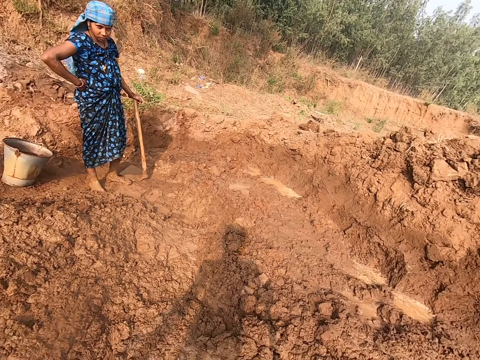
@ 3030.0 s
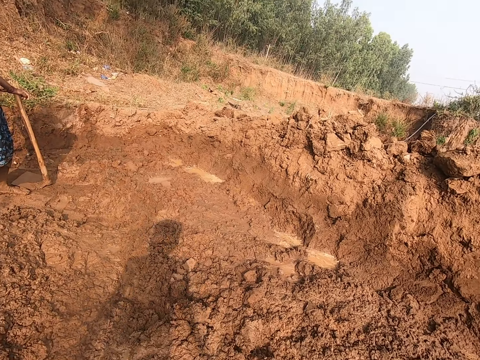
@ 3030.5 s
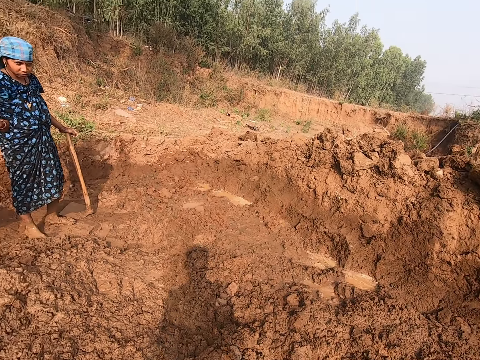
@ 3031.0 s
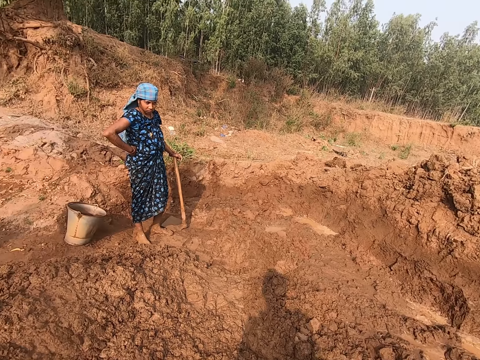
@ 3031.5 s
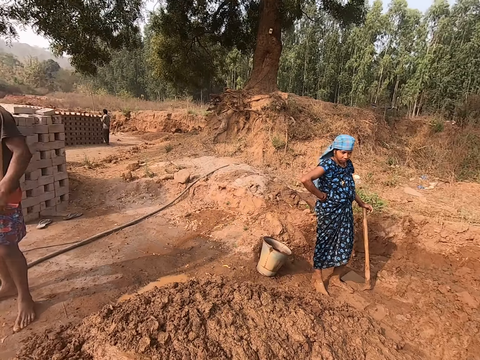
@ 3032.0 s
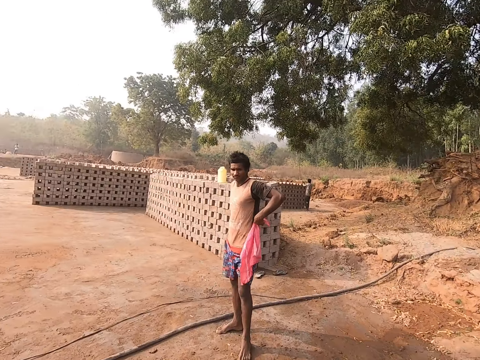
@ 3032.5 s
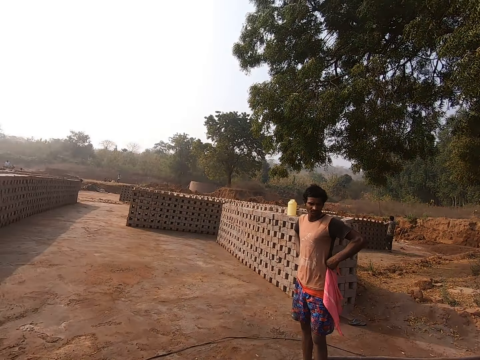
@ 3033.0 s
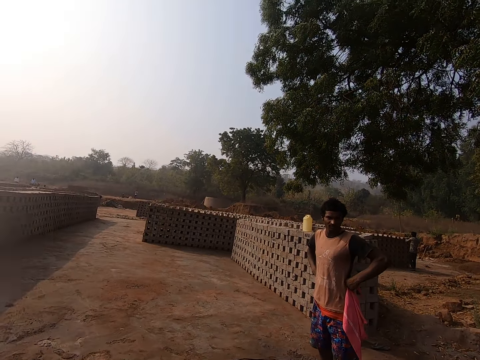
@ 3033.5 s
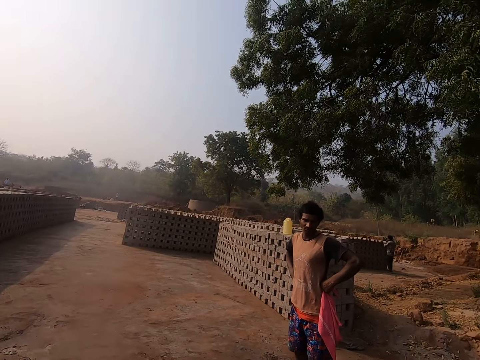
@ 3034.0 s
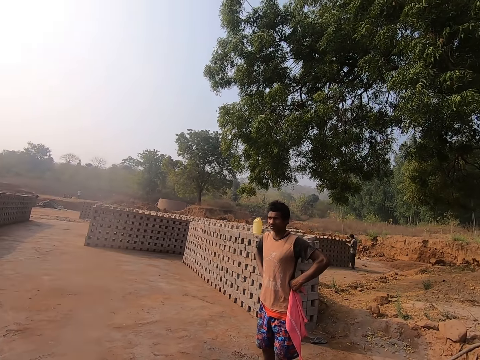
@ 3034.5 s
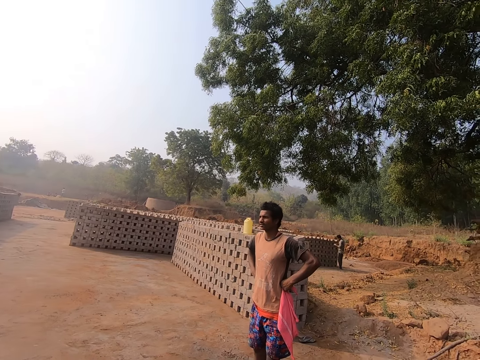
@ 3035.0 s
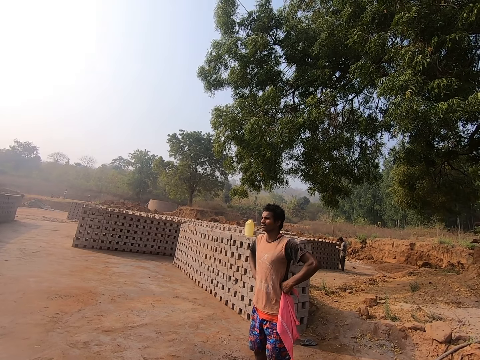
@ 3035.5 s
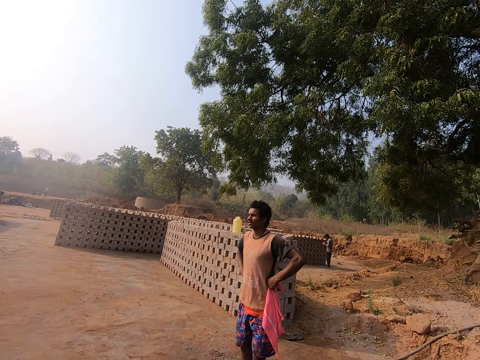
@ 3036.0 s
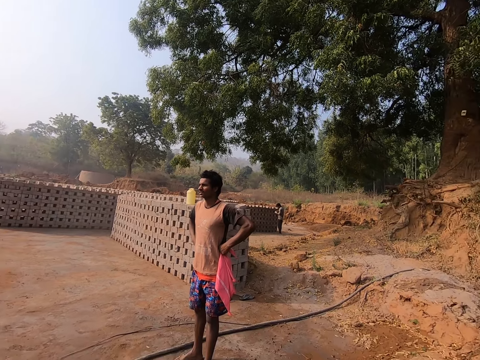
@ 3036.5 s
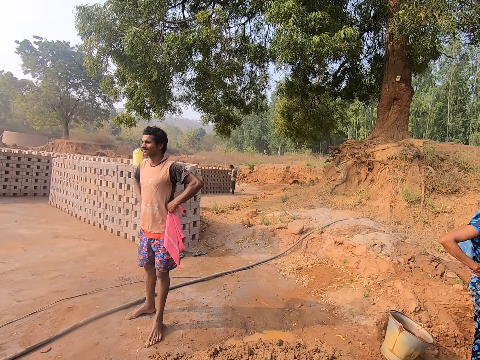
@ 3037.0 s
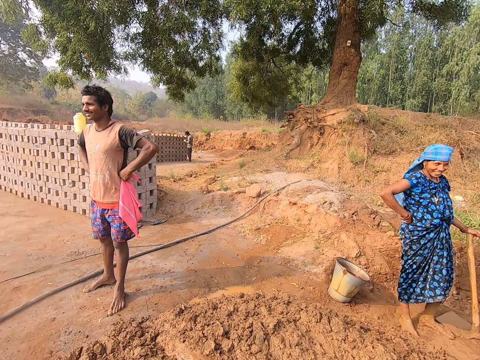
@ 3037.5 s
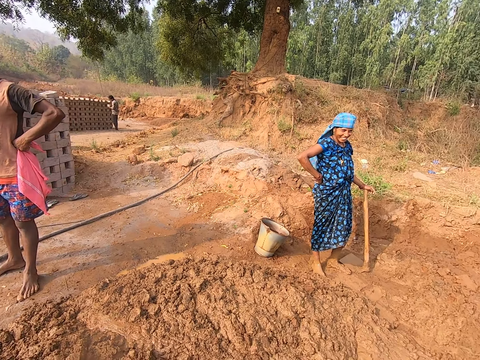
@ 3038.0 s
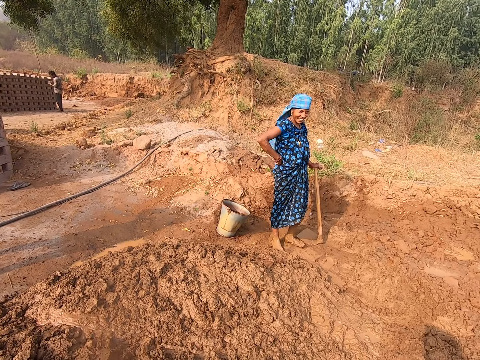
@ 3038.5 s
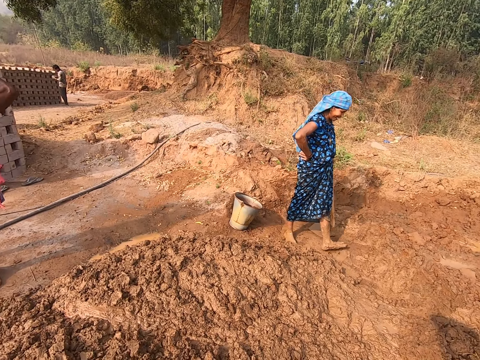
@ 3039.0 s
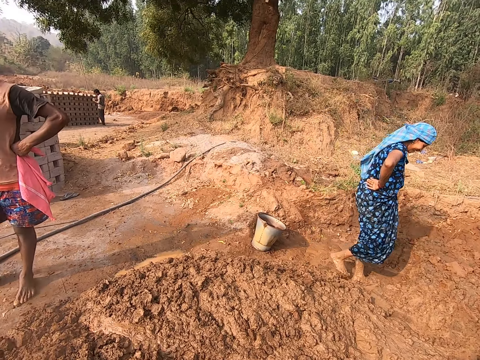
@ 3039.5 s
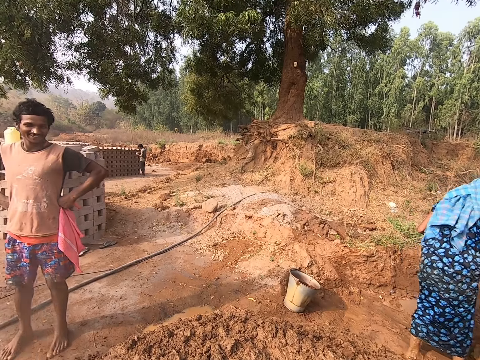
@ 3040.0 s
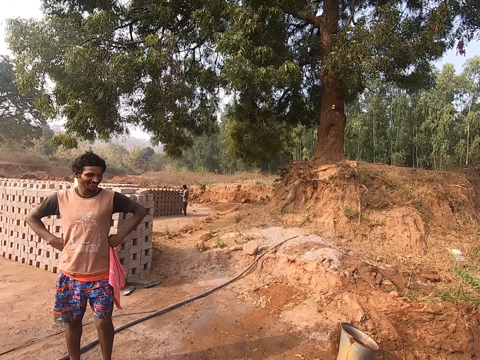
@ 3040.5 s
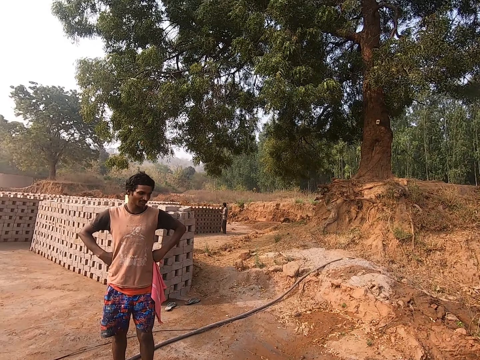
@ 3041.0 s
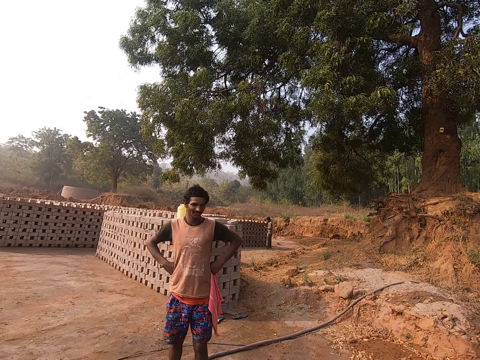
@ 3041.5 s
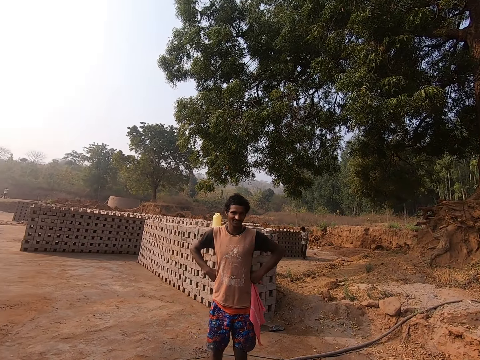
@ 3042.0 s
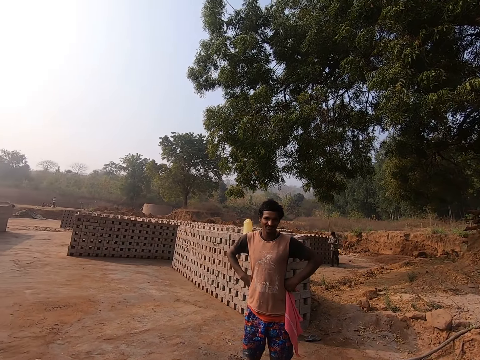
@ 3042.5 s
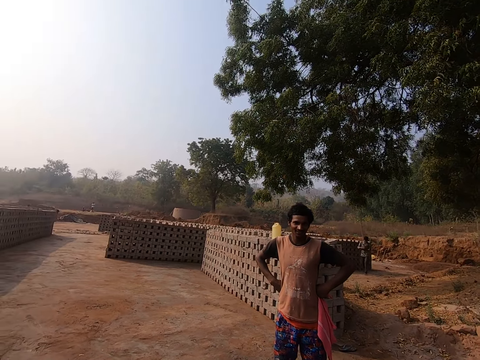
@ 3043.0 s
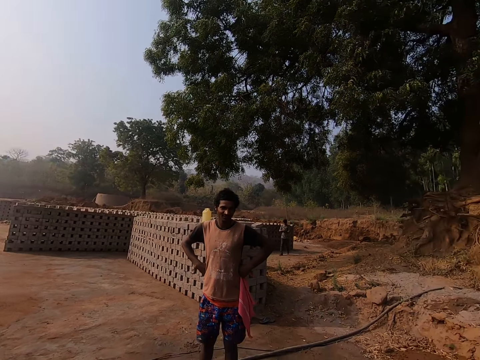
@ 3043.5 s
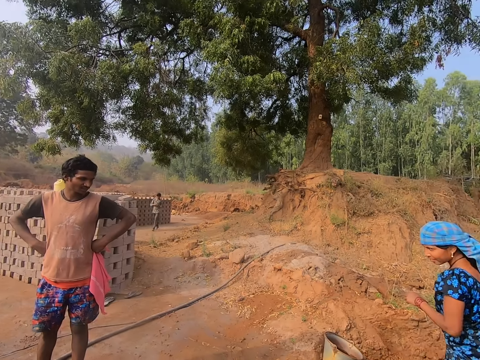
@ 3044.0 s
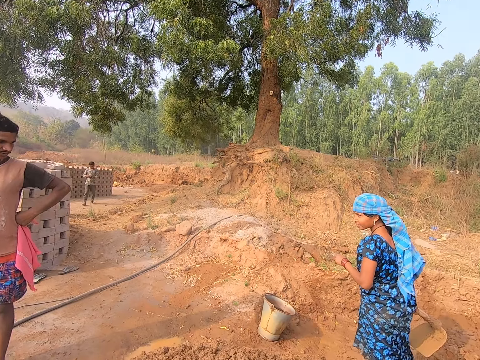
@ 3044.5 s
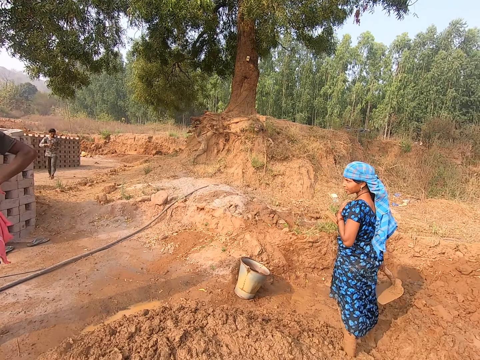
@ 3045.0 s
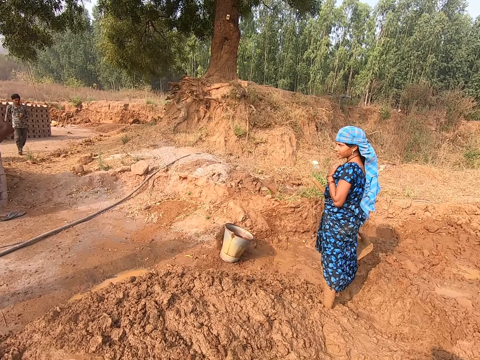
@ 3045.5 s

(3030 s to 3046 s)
The man places his hands on his waist. The camera wearer does something. The woman moves a bit. The woman removes her right hand from her waist. The camera wearer looks around. The man shakes his head at the camera wearer. The man interacts with the camera wearer. The man converses with the woman.

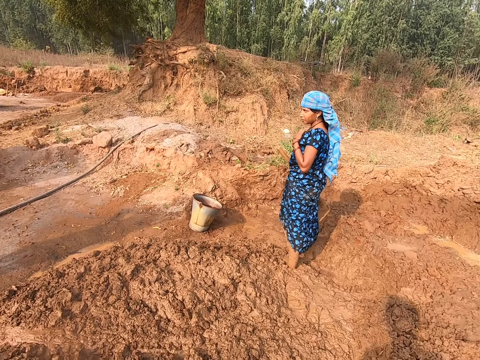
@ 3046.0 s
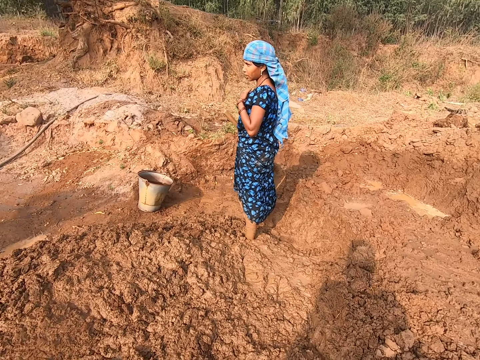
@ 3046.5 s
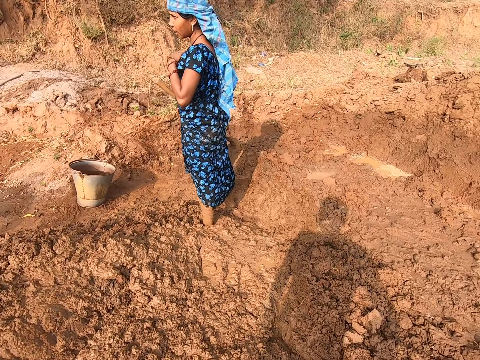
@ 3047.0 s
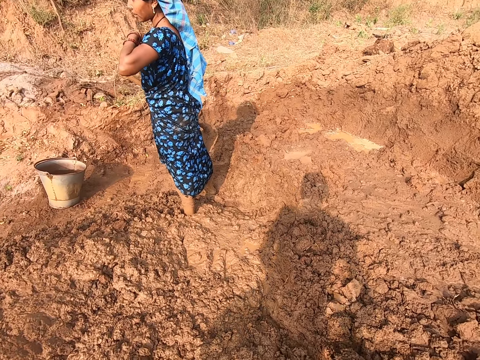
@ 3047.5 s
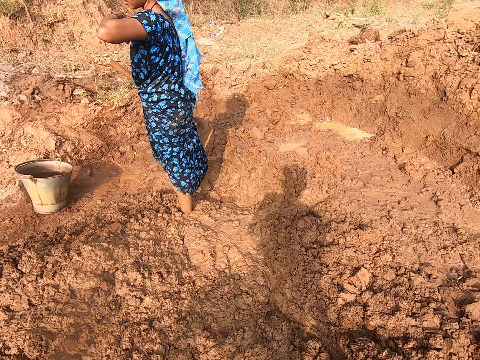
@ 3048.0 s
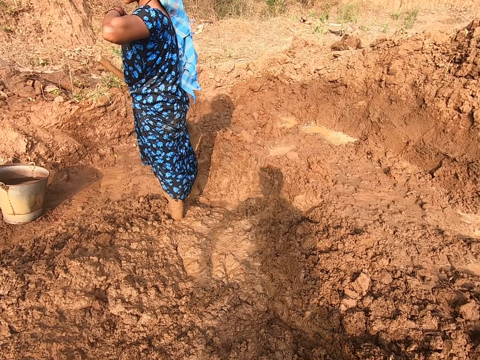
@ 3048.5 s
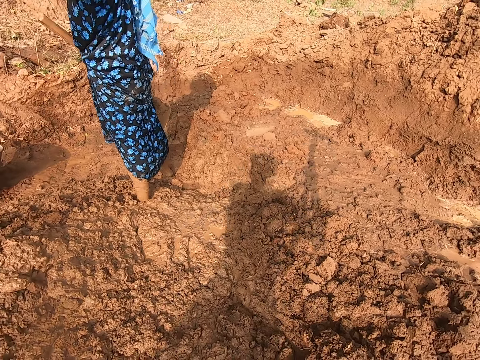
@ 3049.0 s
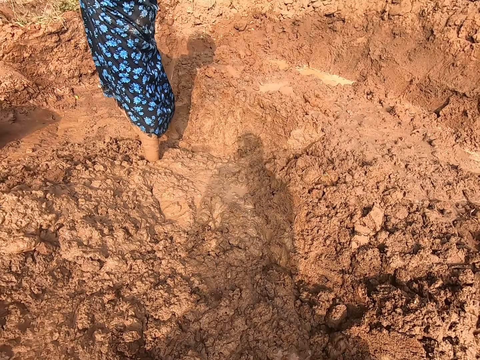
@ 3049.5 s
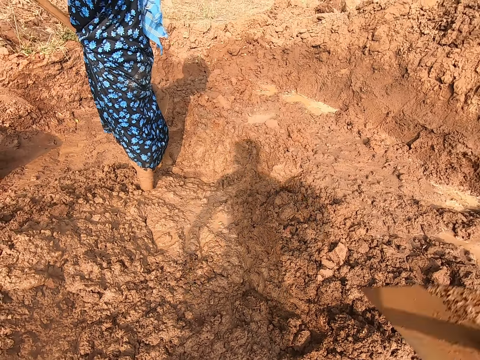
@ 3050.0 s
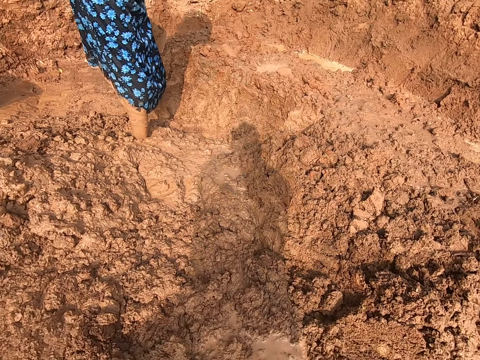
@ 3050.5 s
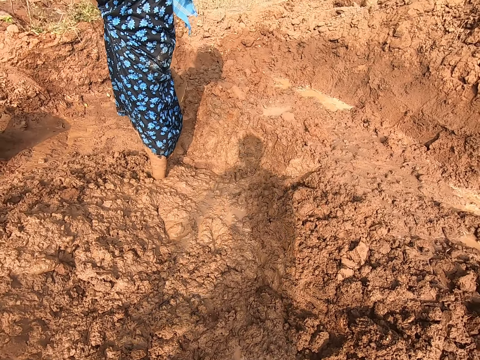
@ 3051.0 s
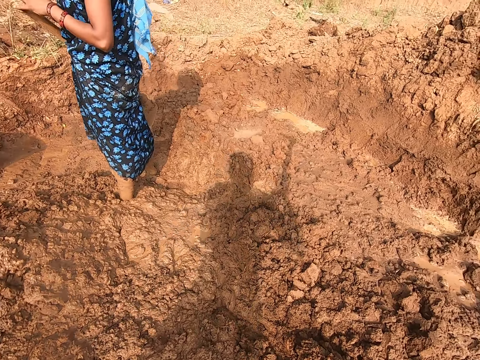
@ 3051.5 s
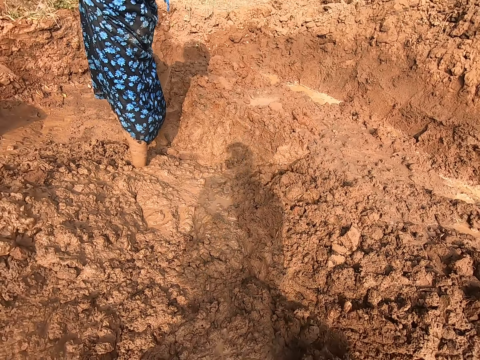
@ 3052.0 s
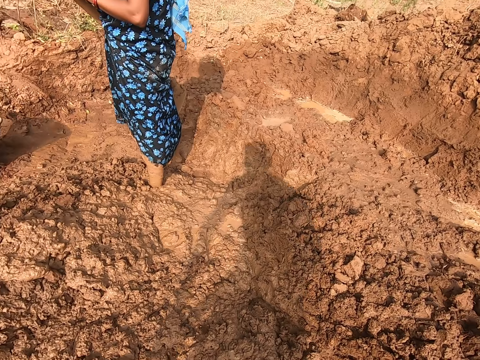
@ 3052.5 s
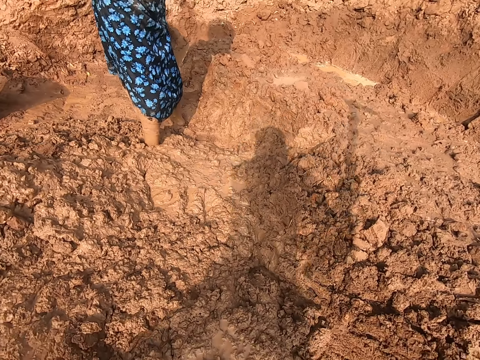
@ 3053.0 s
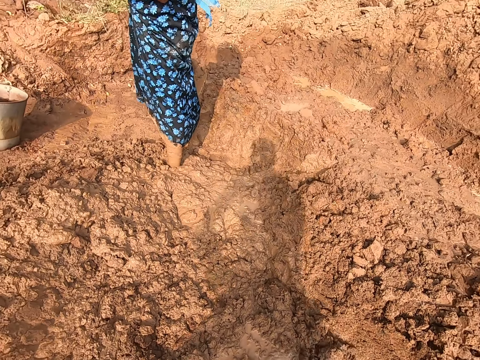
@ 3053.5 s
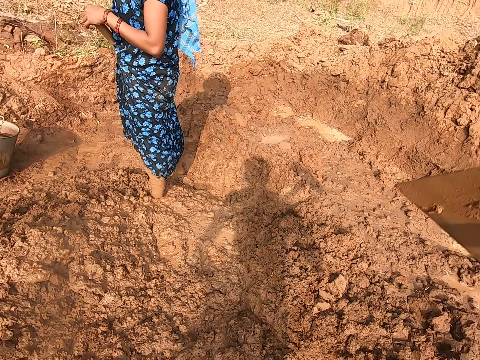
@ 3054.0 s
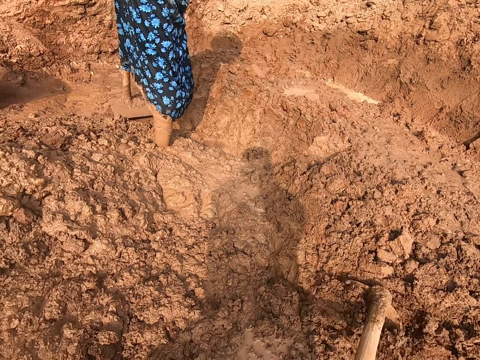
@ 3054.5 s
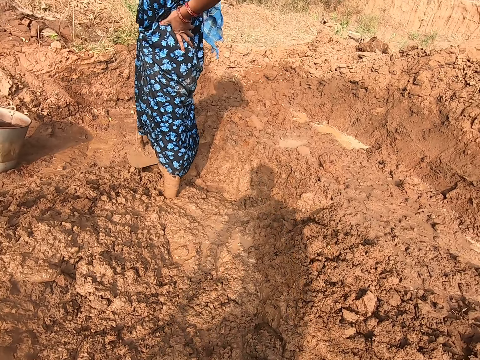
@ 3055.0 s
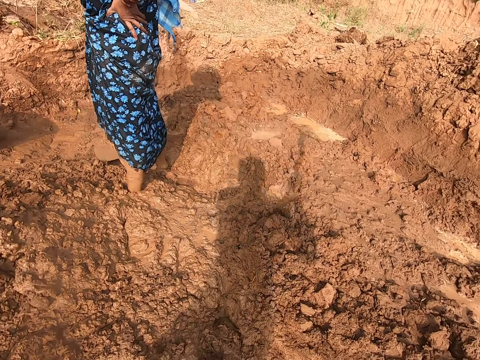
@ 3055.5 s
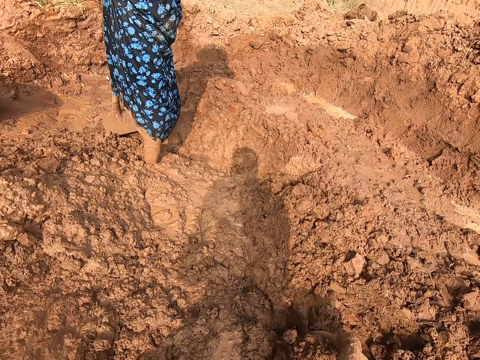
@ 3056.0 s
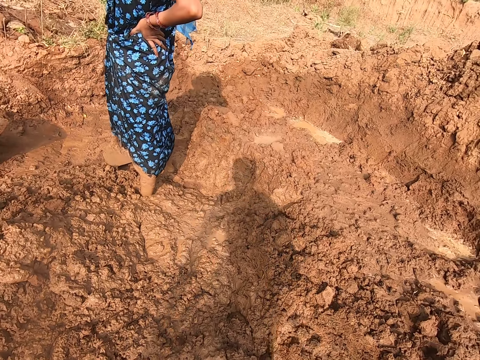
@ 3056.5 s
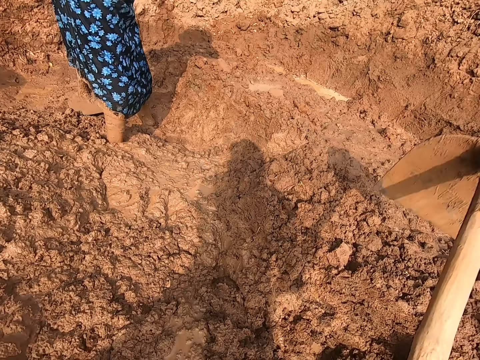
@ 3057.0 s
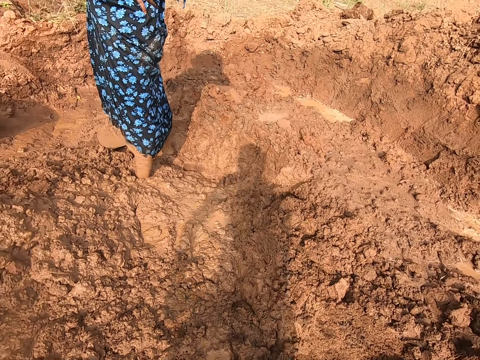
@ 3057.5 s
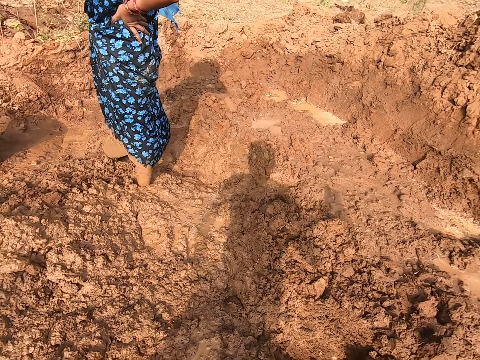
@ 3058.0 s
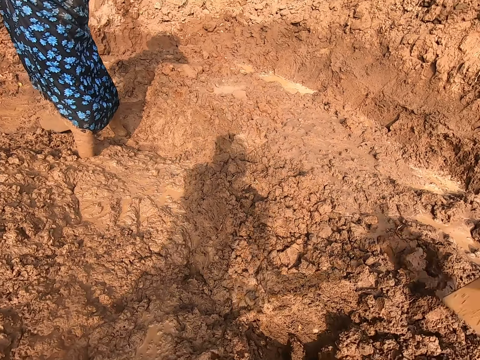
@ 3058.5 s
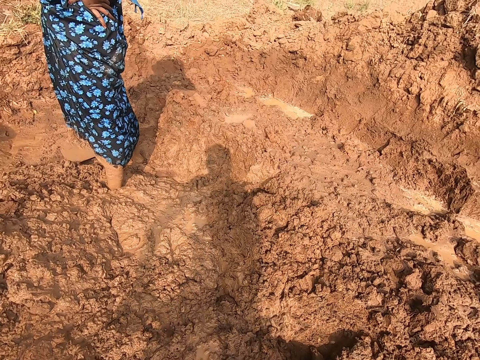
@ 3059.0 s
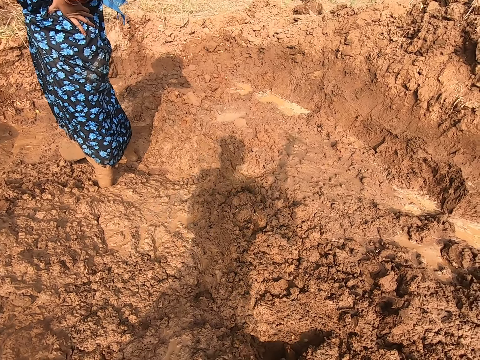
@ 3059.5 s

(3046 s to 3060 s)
The woman interacts with the man. The camera wearer digs the ground with the hoe in his hands. The woman places her left hand on her waist.
